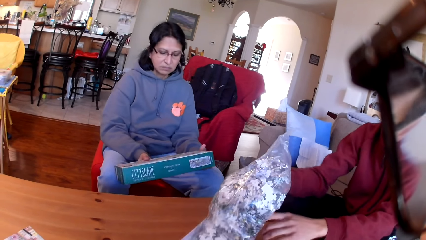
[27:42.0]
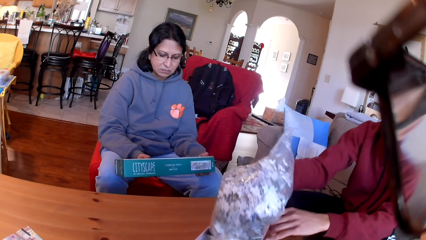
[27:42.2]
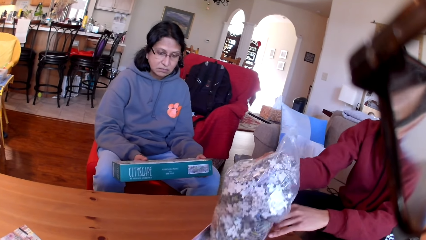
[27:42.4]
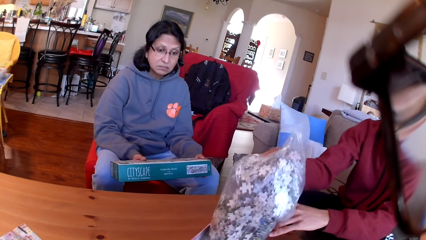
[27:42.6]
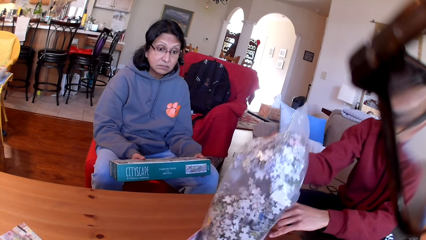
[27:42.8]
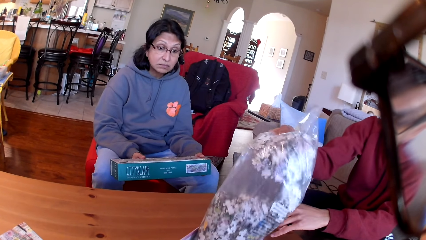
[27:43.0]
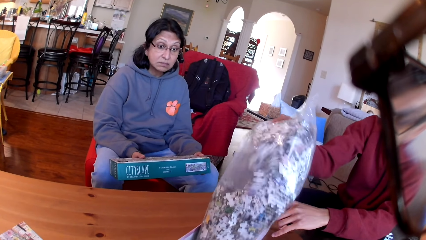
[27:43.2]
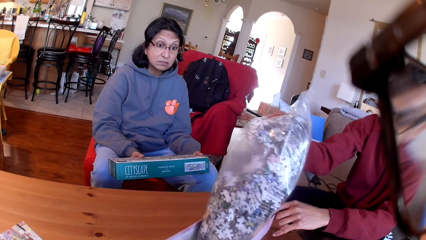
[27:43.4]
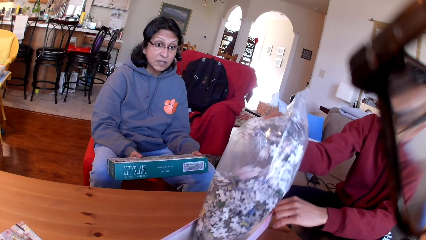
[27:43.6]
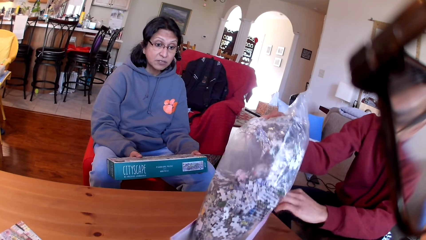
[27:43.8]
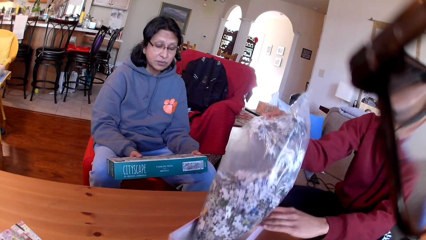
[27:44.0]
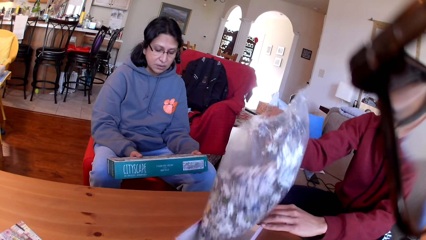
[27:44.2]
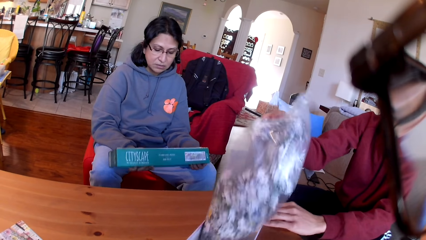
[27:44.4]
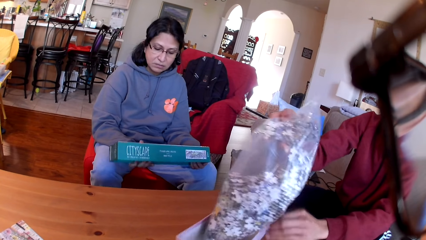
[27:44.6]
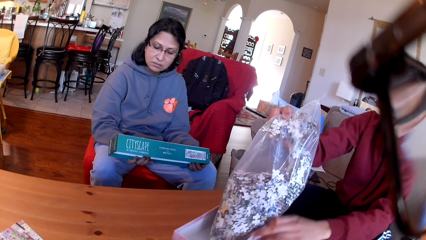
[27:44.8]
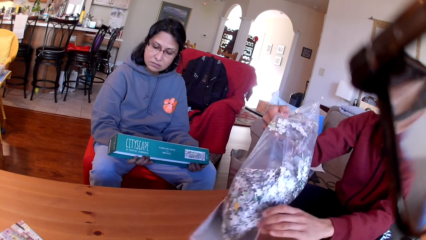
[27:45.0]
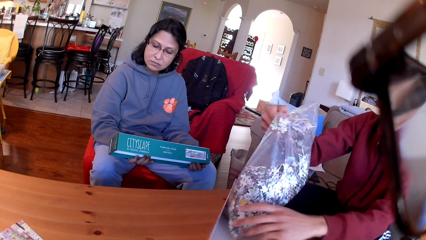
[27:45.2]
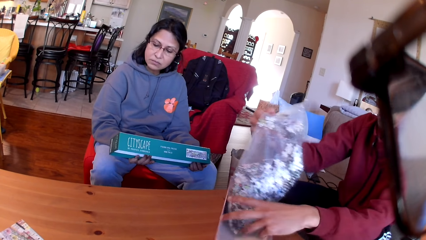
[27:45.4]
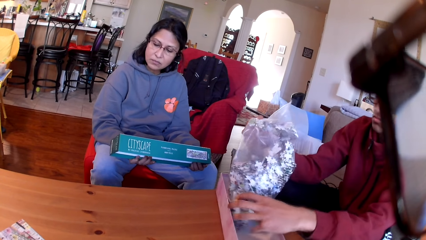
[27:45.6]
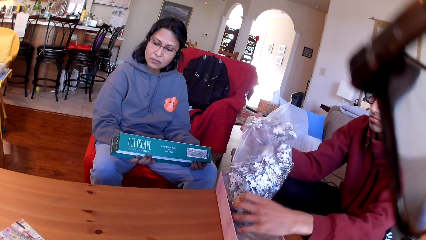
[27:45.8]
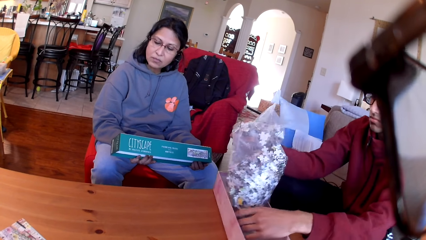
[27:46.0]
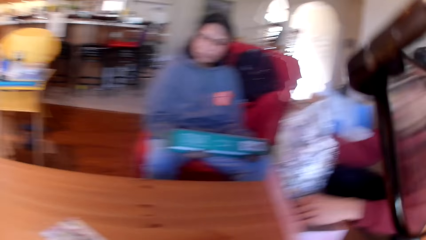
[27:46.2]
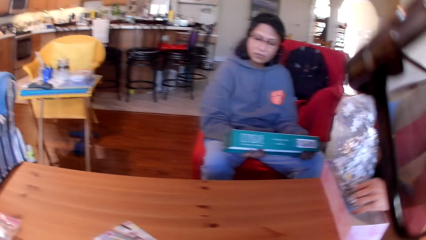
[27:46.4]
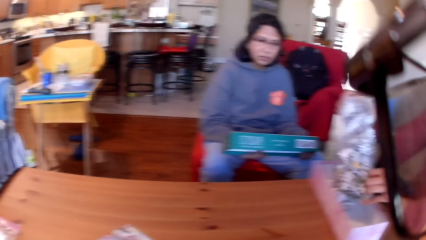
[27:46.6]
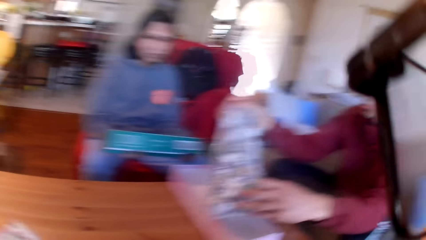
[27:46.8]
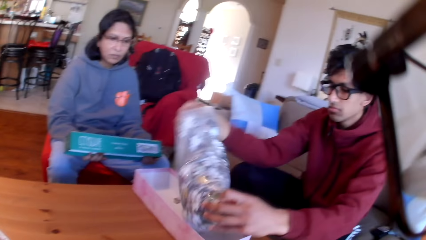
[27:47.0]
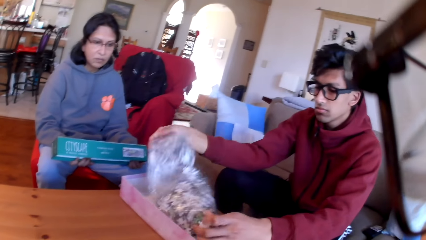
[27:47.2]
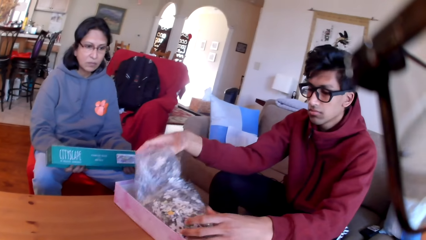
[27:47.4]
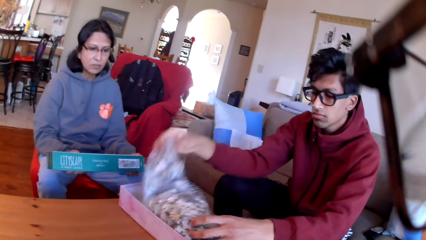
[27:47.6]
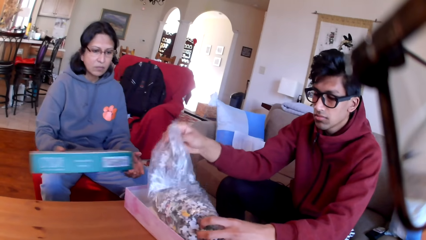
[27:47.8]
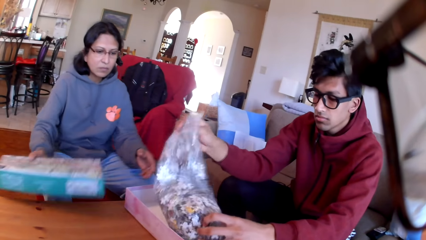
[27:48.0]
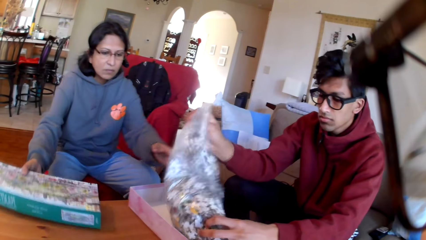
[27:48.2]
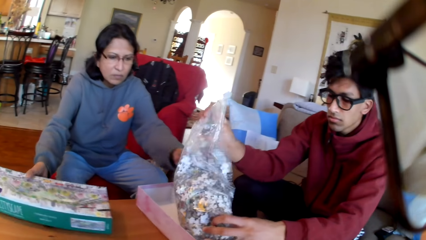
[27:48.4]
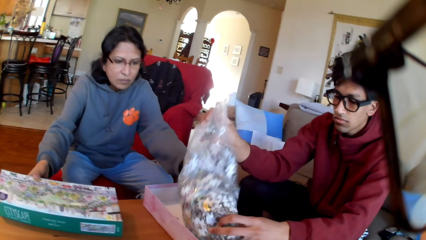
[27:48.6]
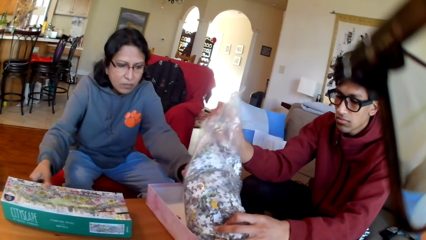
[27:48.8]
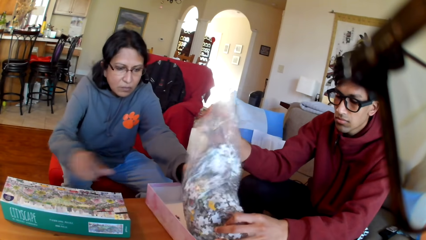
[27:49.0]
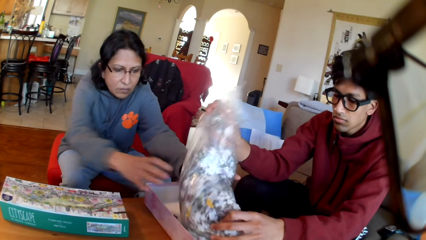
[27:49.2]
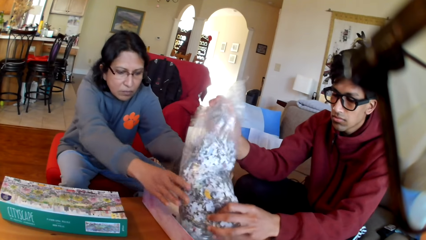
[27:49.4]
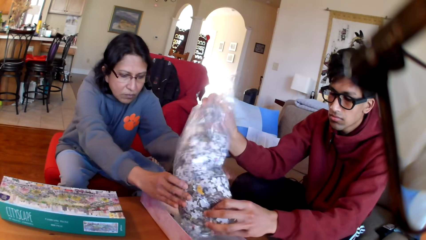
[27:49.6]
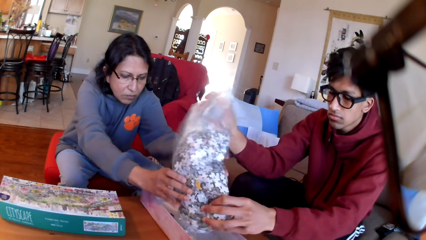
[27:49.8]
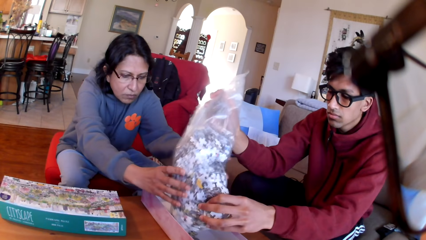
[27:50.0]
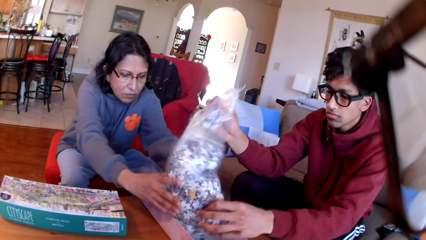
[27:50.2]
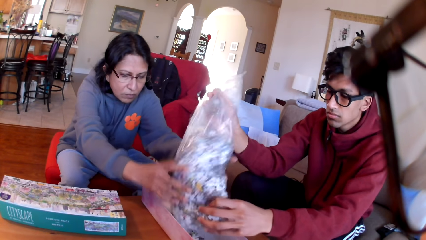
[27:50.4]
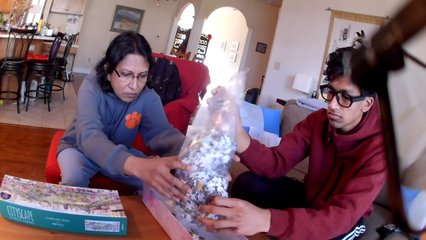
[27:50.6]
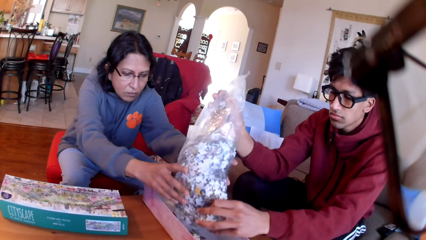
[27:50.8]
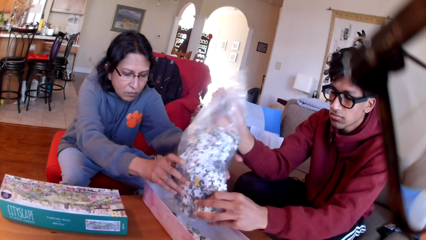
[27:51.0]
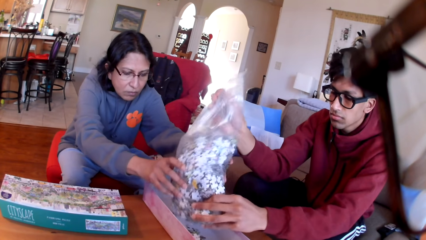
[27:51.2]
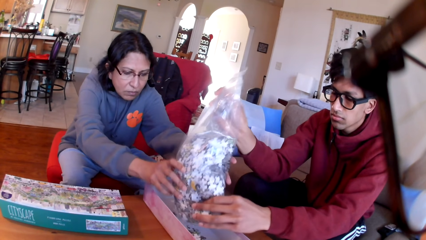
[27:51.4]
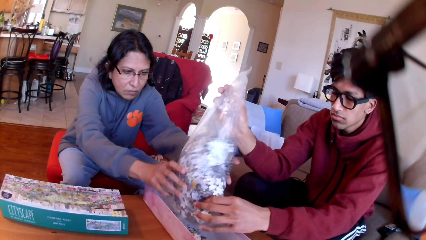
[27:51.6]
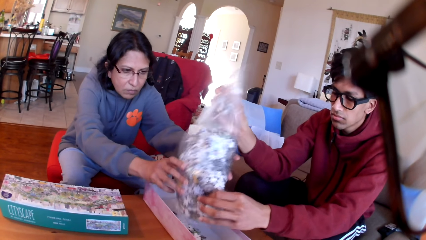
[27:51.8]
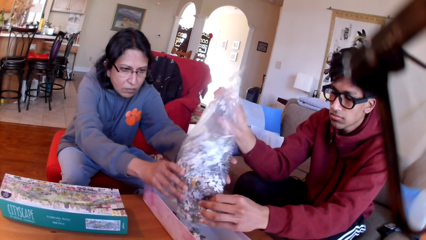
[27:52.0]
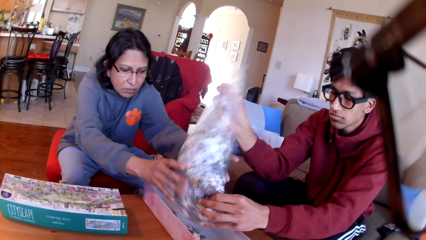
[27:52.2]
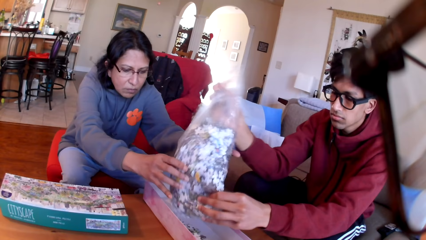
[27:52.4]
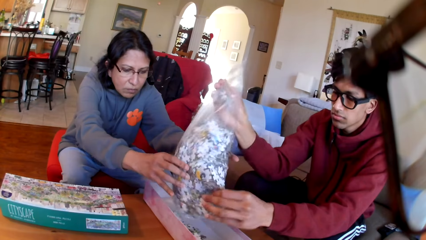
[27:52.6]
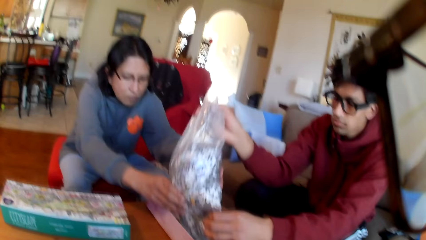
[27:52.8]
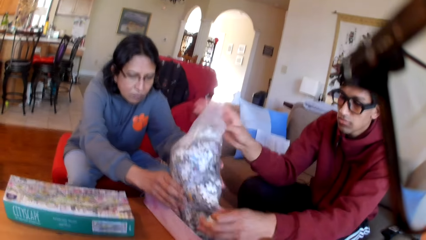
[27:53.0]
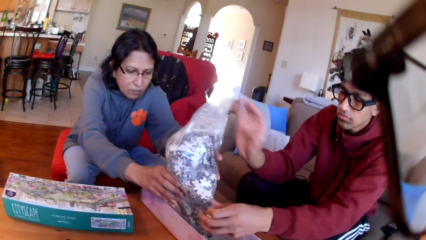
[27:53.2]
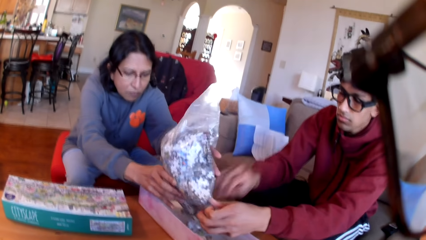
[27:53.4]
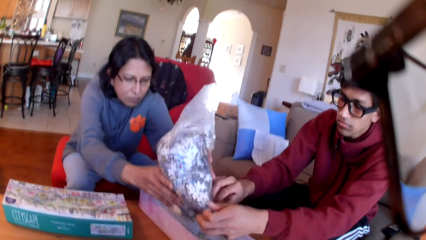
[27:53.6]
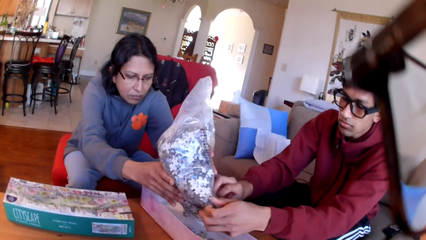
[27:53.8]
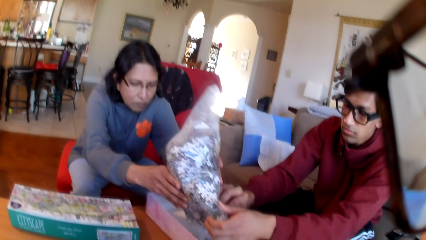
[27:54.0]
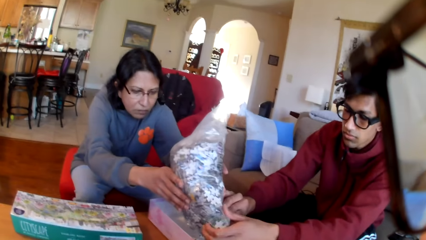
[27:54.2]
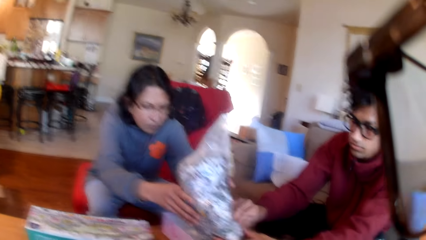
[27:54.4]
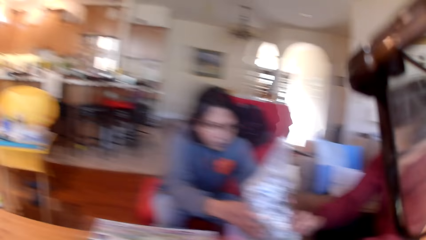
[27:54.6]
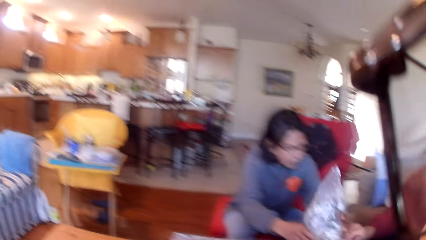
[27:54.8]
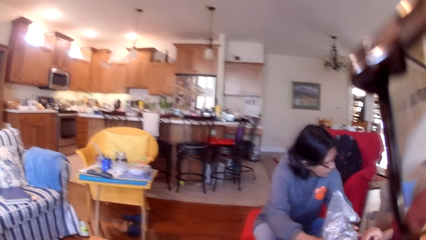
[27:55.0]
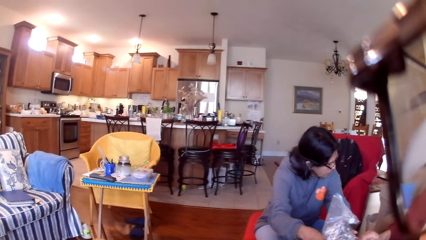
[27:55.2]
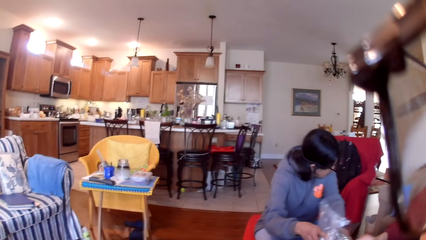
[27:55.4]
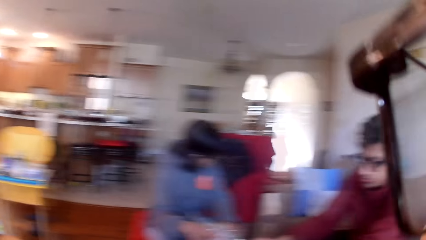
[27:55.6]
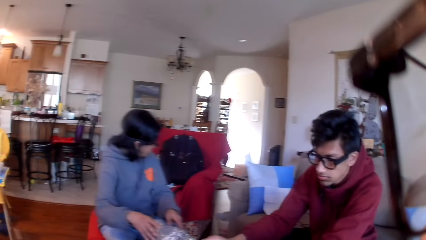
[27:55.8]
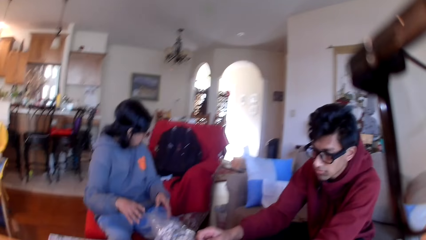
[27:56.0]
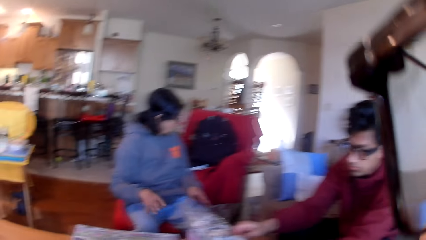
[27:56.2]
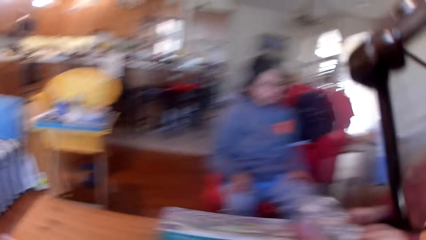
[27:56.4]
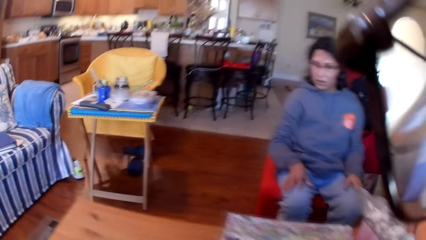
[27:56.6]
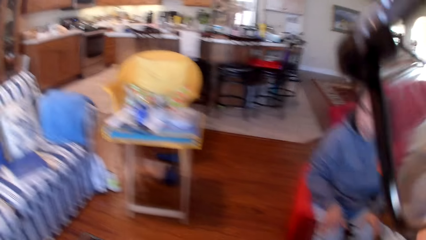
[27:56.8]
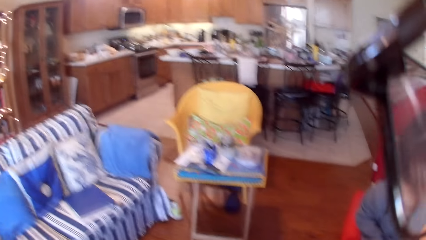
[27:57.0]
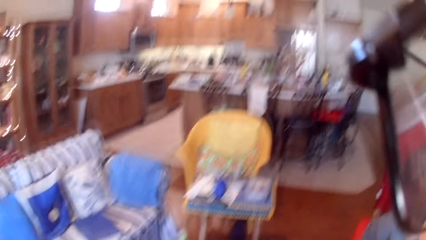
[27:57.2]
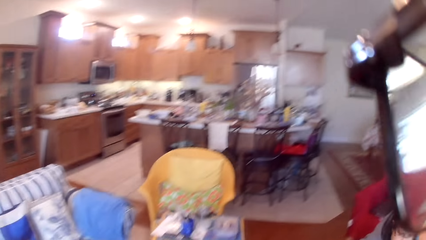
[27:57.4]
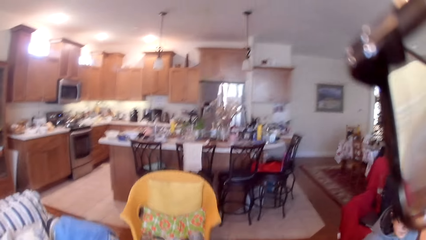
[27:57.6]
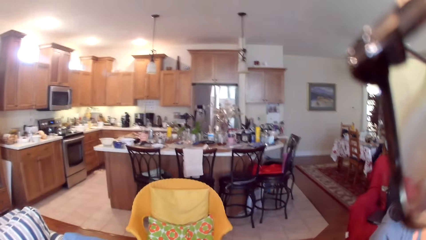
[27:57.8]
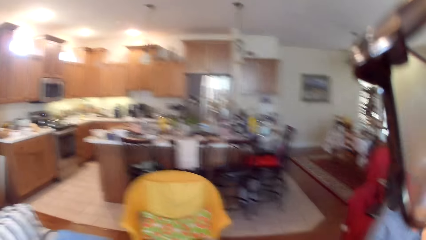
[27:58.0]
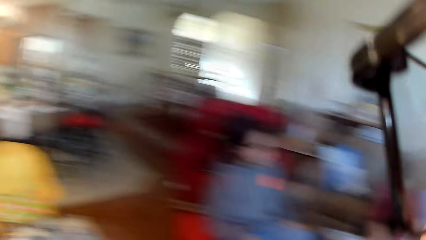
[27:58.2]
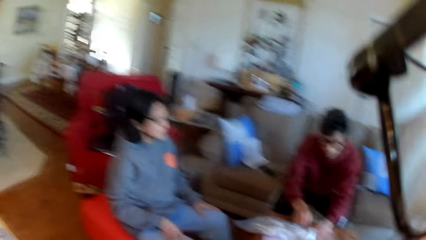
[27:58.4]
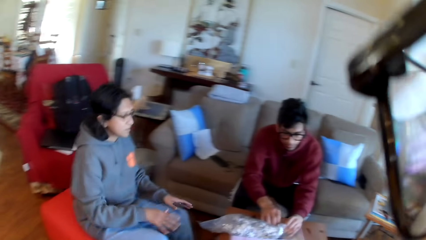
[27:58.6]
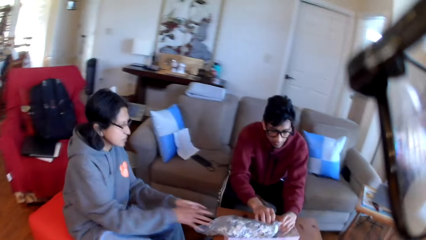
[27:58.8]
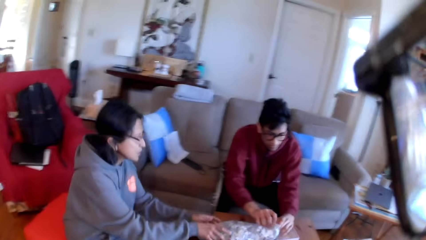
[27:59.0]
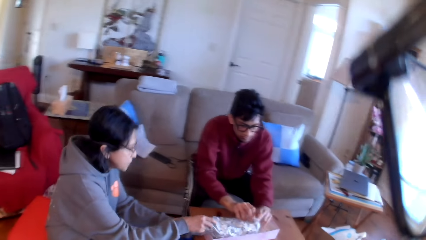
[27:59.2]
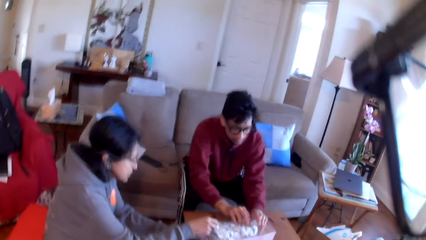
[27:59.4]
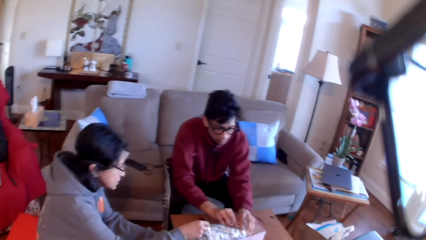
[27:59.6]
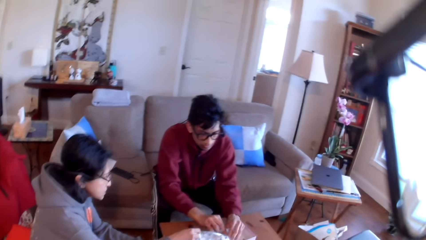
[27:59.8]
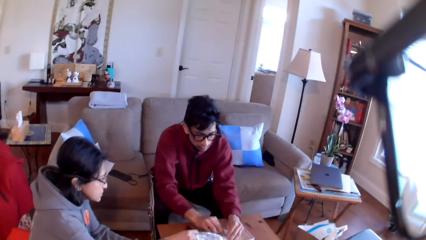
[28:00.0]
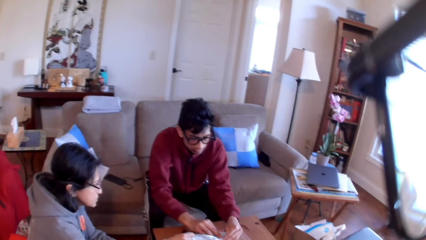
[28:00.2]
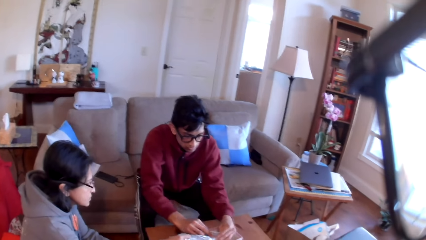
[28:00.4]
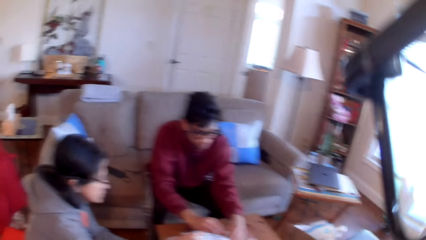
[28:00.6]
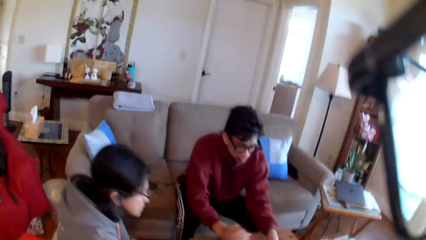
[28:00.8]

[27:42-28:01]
The woman converses. The camera wearer looks around. The woman puts the box on the table and helps the man pour the puzzles. The camera wearer looks around the room. They stand from the seat and look at the colleagues.
